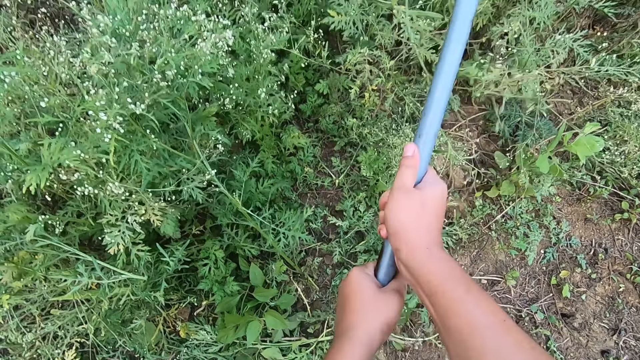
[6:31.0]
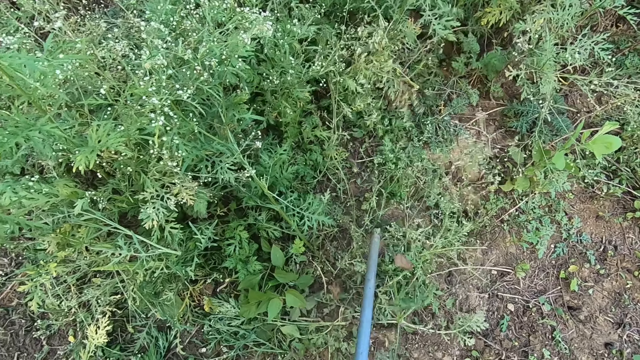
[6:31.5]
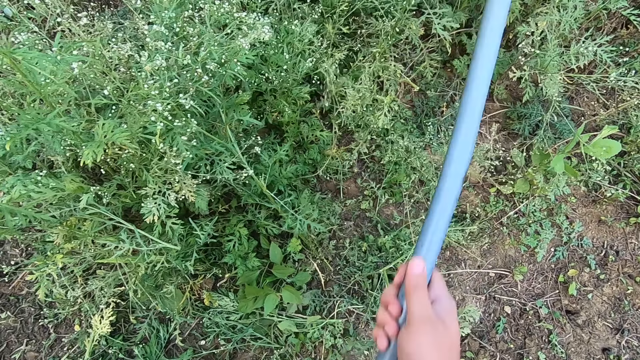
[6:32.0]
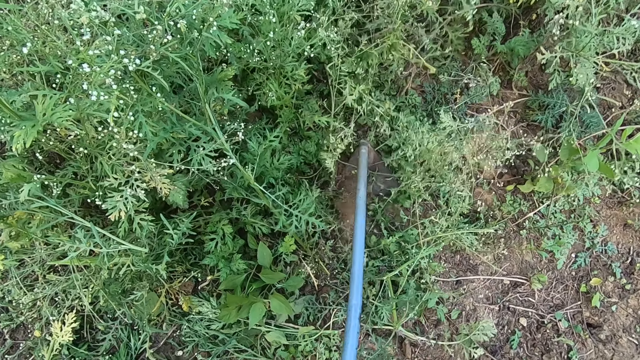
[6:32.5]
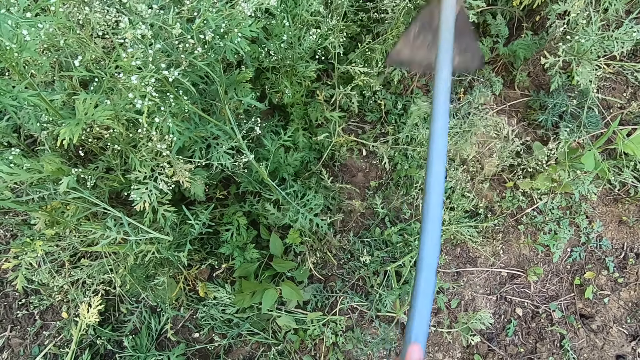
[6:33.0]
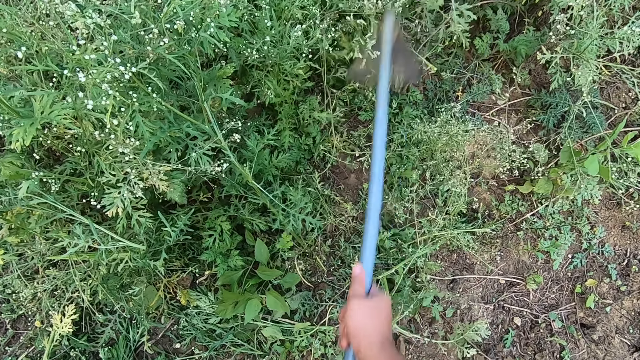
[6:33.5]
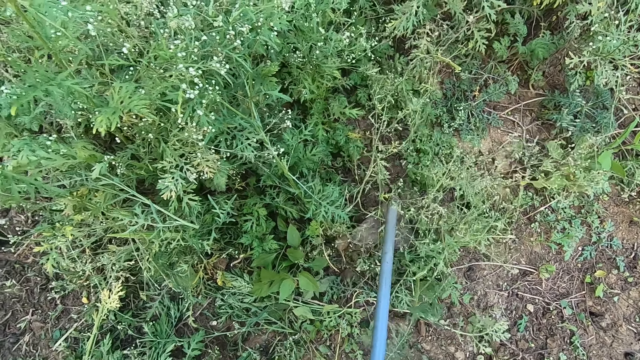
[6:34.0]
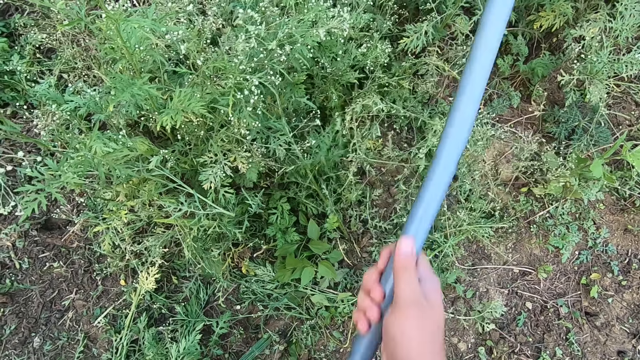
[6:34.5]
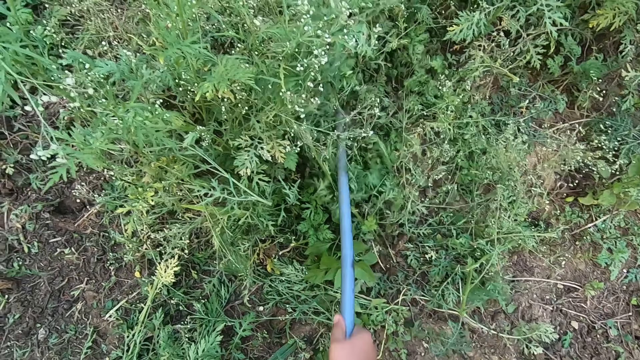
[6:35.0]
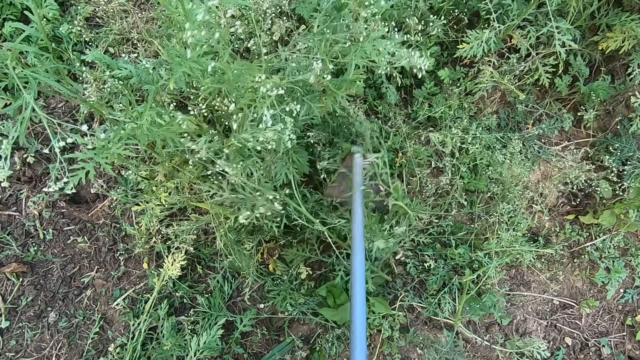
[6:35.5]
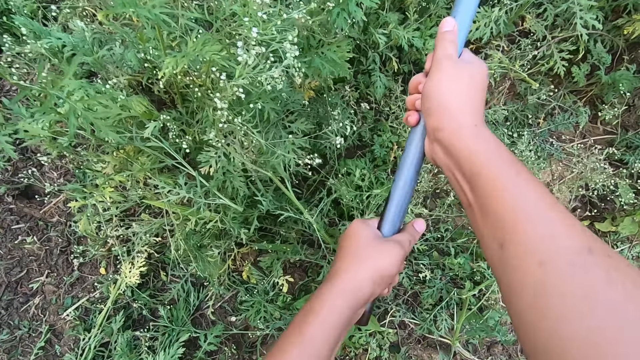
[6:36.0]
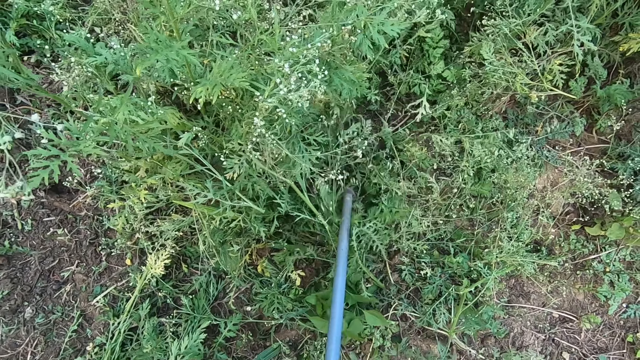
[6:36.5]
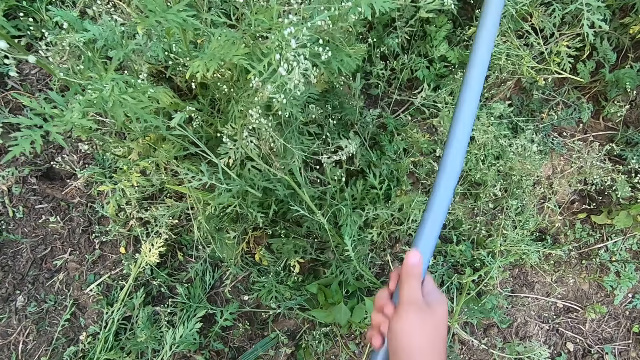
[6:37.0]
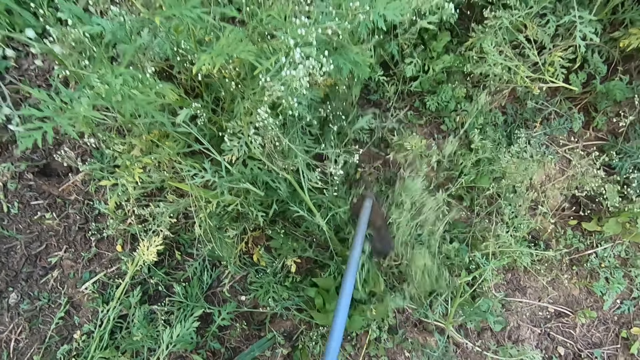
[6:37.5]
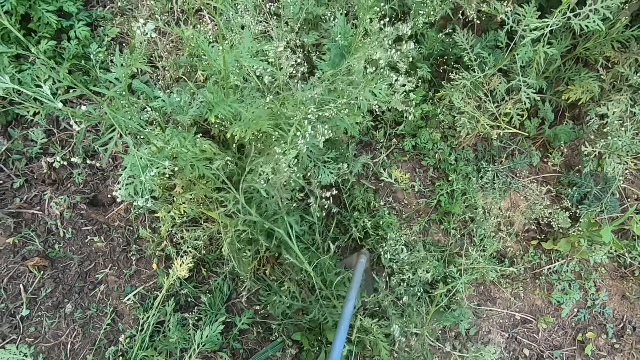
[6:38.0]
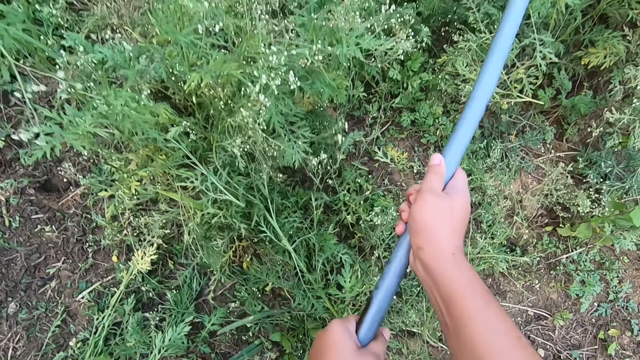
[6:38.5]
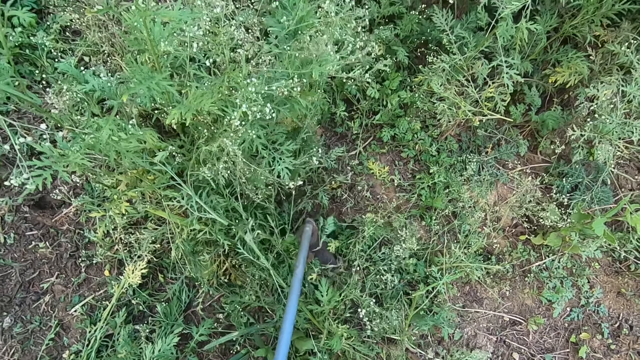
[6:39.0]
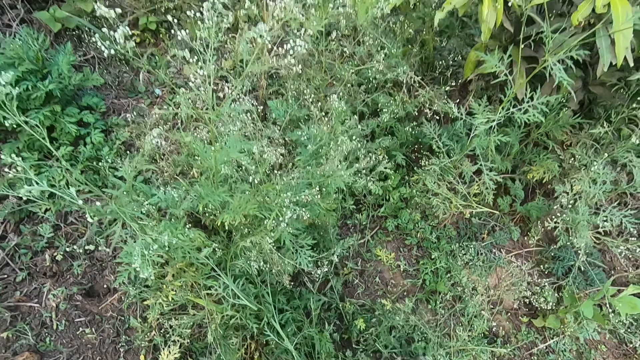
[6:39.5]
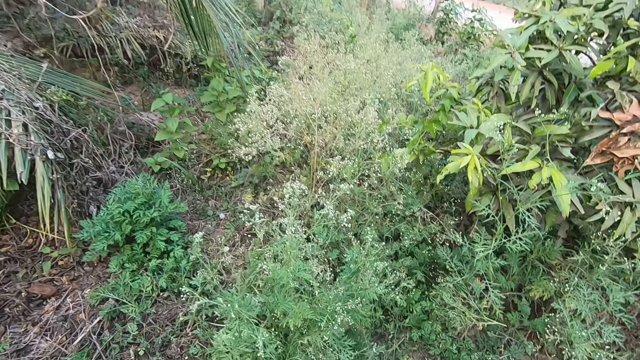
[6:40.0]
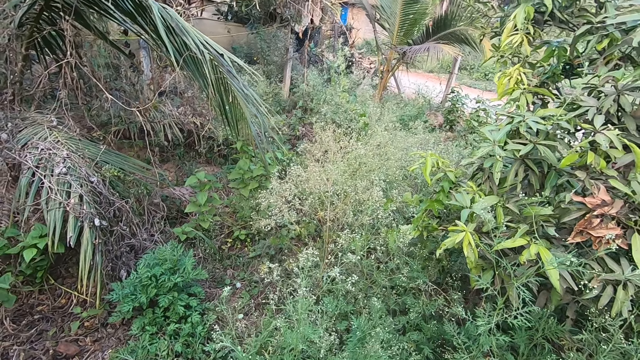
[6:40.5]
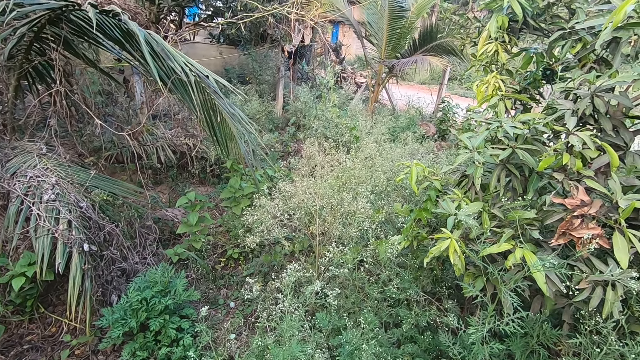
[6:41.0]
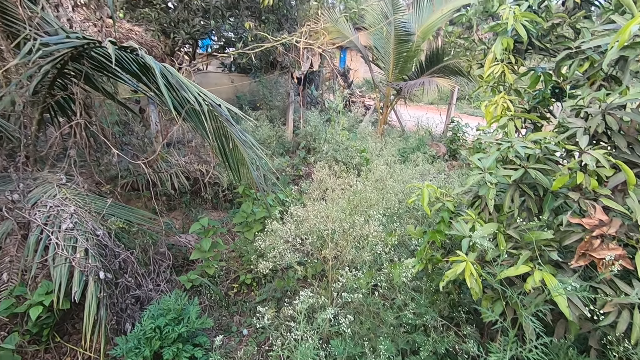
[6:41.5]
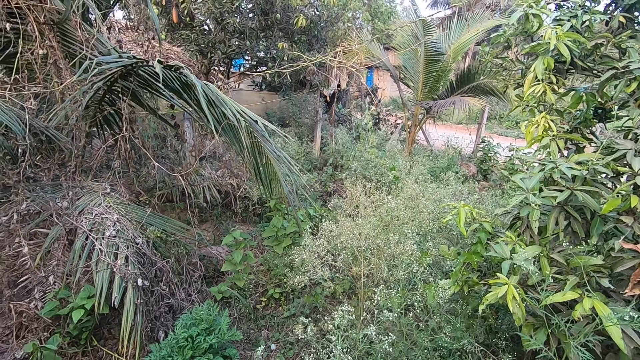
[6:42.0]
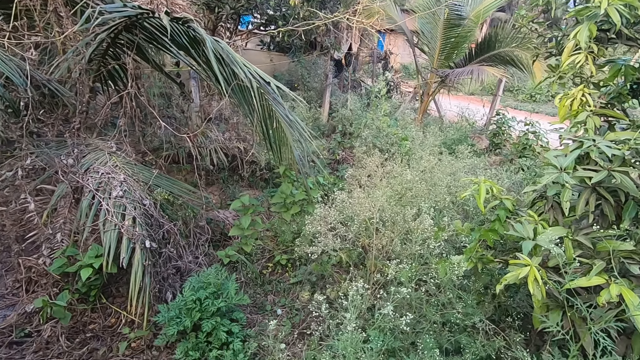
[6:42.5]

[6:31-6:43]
The camera wearer pauses clearing the land. They look around the farm.

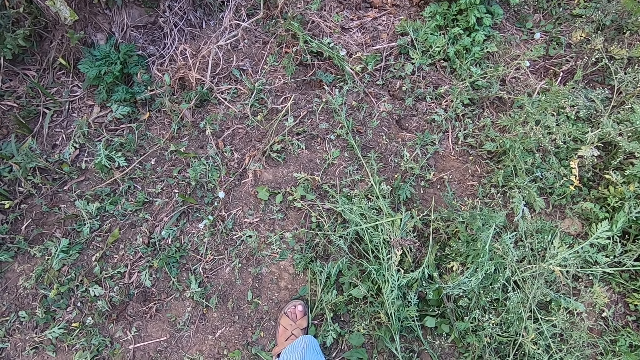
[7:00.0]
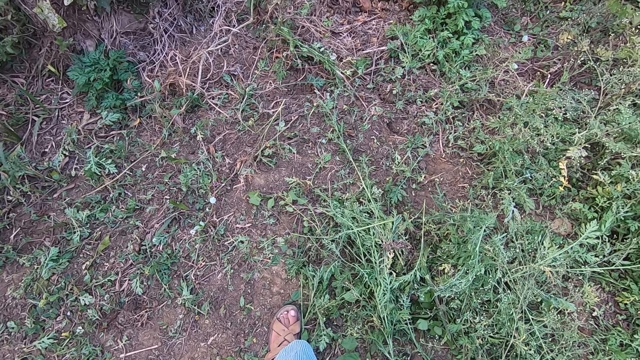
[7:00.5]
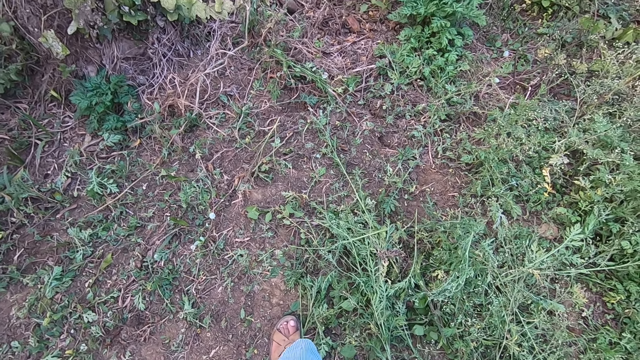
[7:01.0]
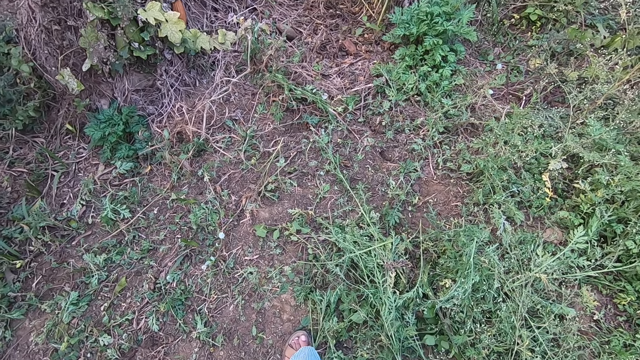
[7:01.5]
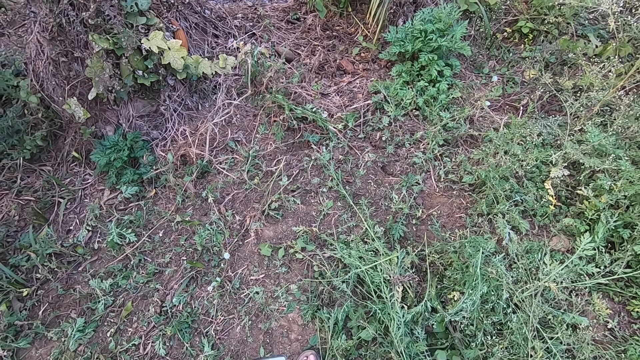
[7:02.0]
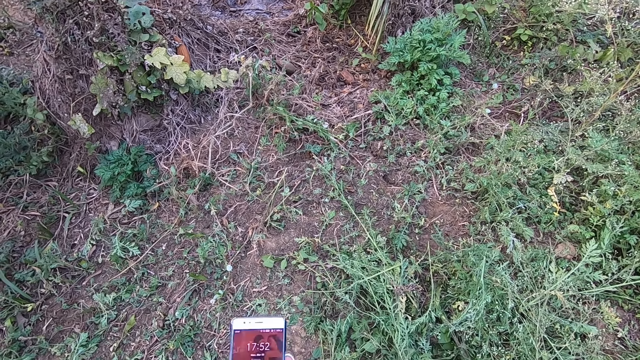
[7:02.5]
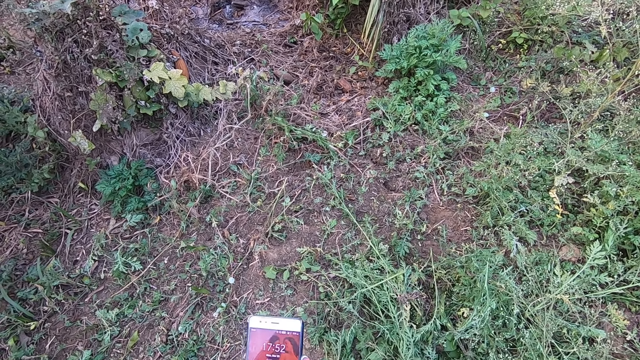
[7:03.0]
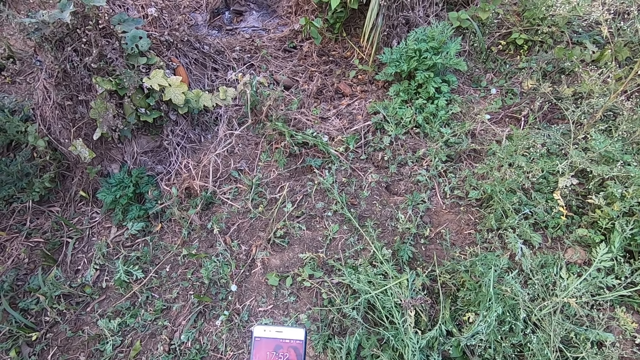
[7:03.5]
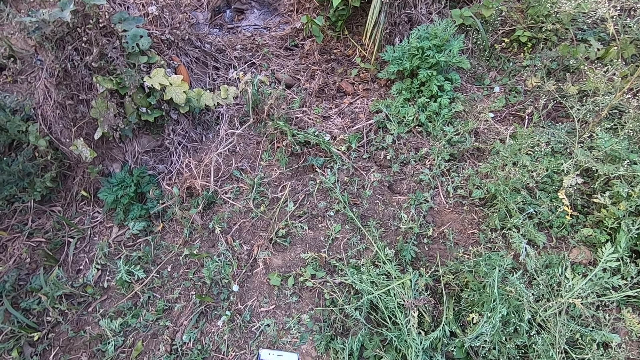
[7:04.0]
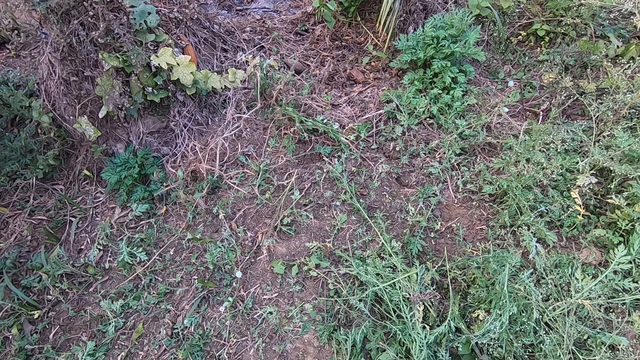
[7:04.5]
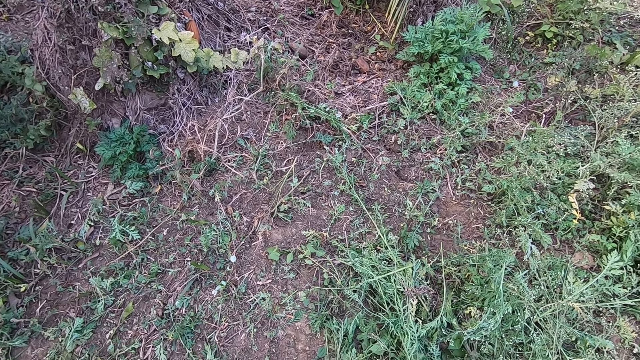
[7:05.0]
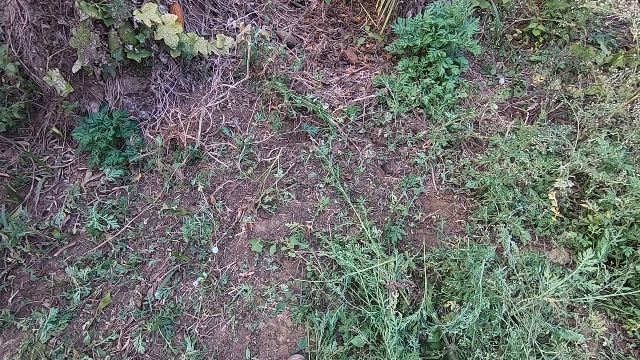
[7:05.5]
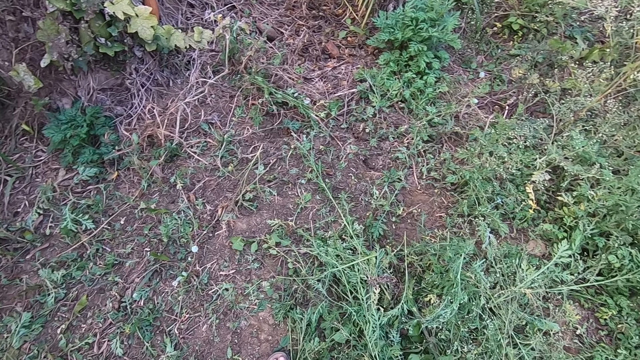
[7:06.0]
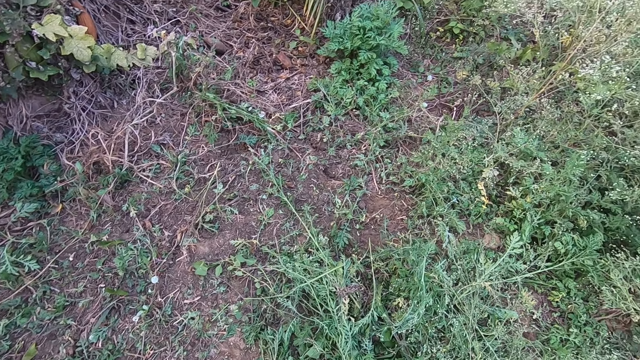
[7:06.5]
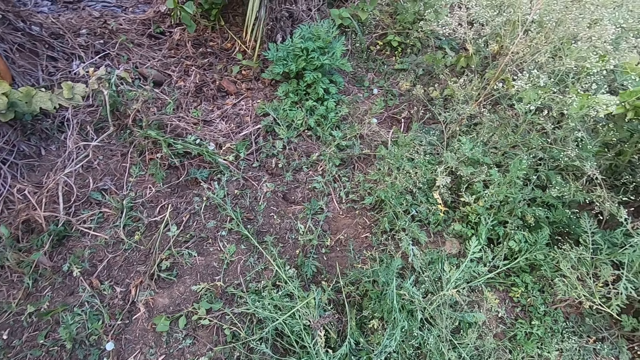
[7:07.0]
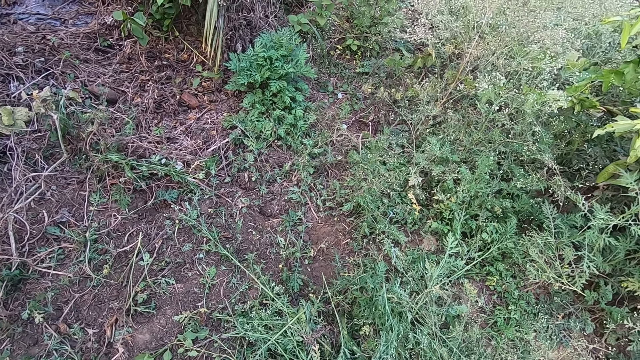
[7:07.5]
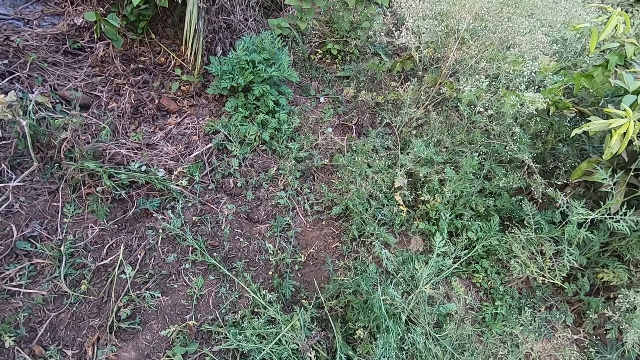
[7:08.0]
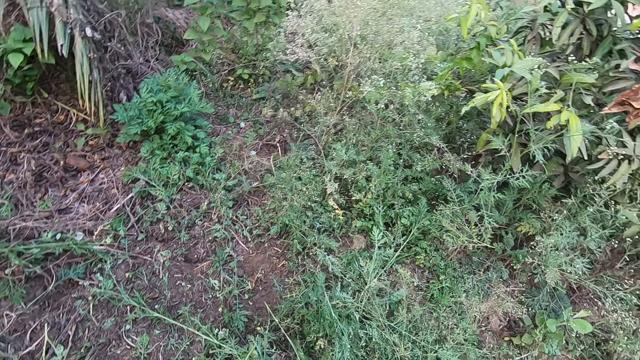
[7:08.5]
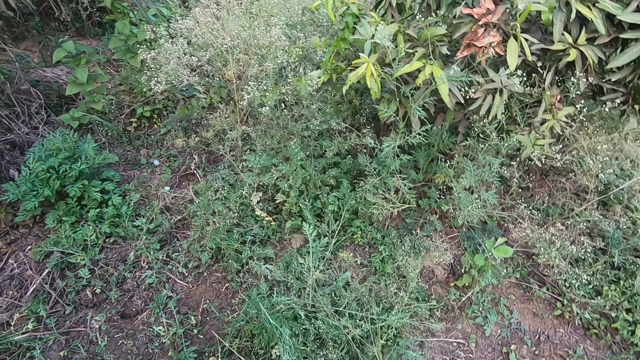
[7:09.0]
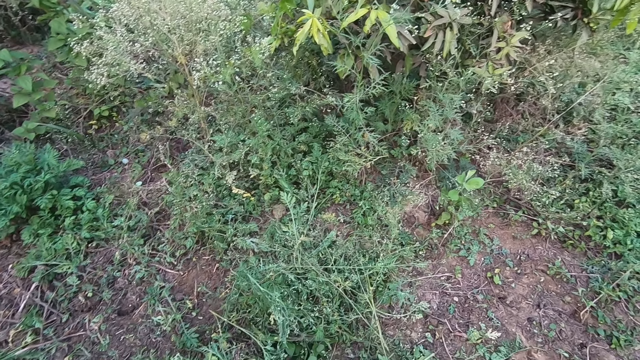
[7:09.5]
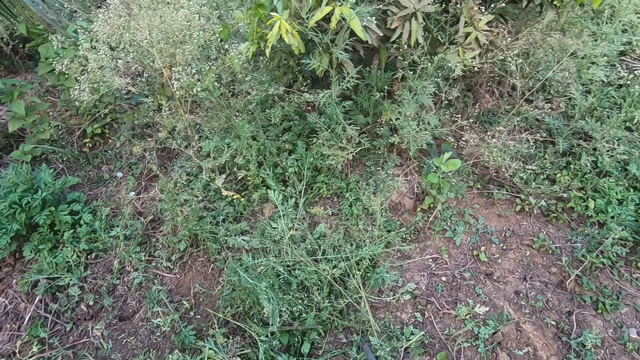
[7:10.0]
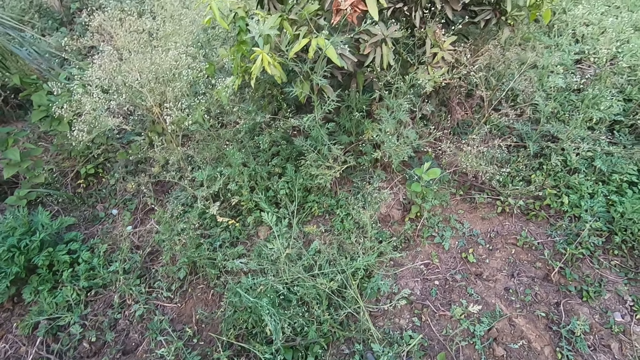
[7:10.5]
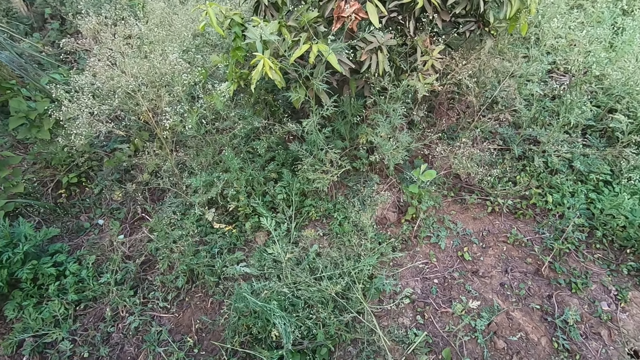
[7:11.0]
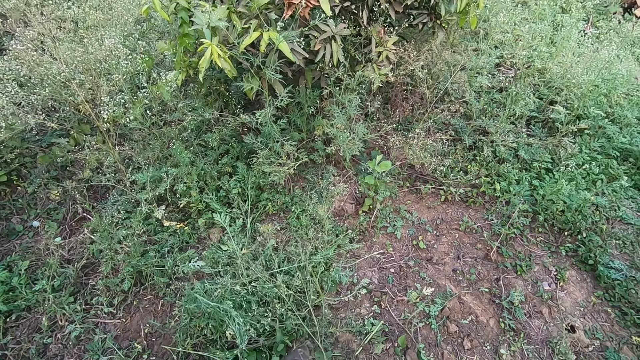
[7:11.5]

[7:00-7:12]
The camera wearer looks around the farm. They hold a phone. They look around the farm.
